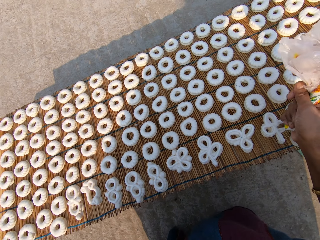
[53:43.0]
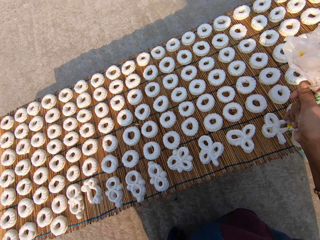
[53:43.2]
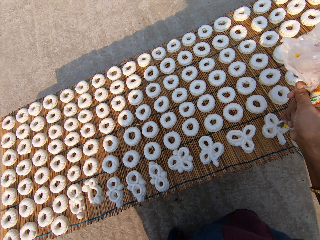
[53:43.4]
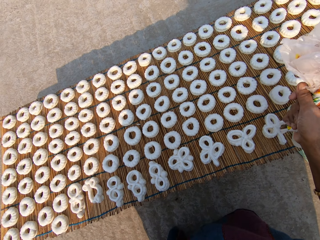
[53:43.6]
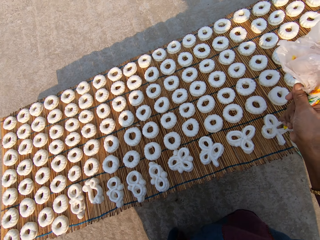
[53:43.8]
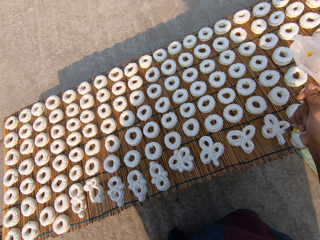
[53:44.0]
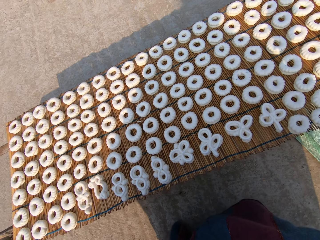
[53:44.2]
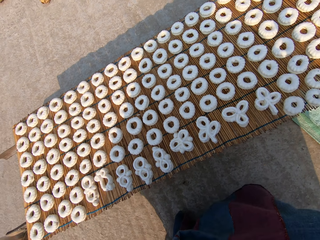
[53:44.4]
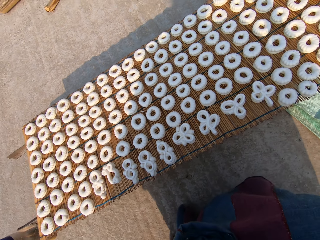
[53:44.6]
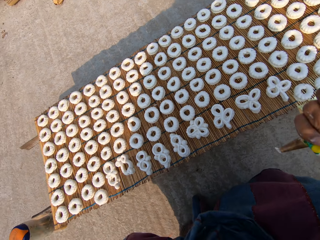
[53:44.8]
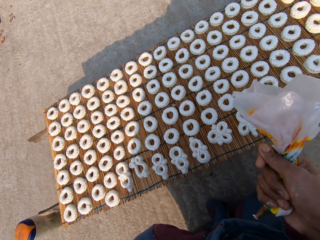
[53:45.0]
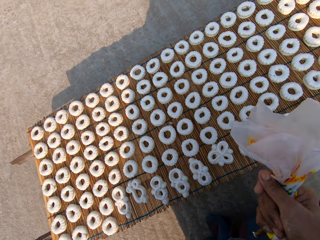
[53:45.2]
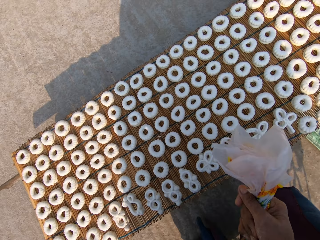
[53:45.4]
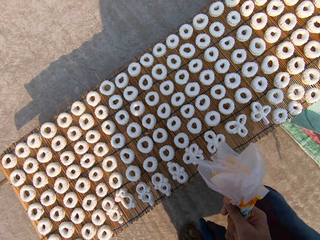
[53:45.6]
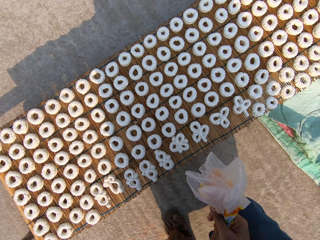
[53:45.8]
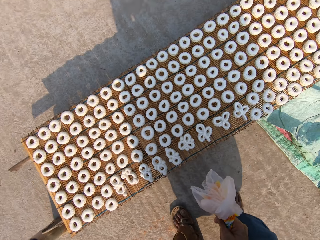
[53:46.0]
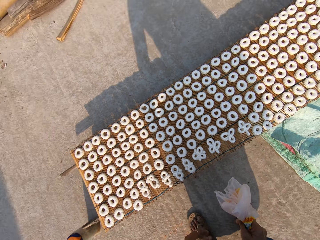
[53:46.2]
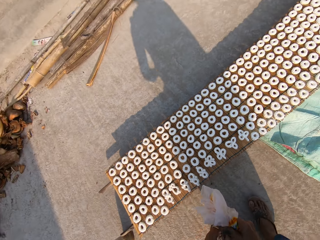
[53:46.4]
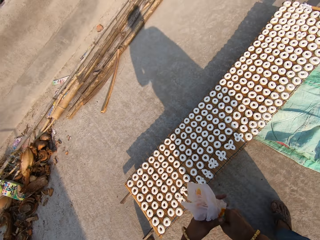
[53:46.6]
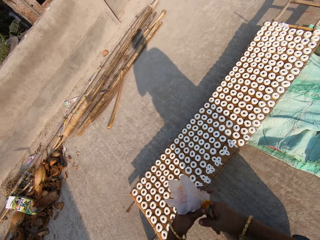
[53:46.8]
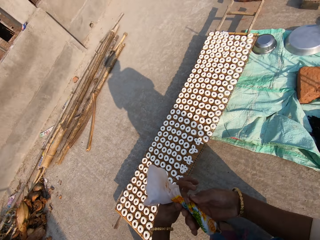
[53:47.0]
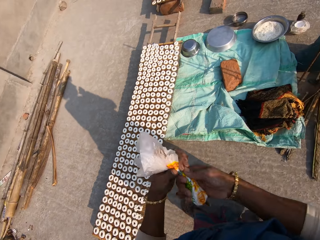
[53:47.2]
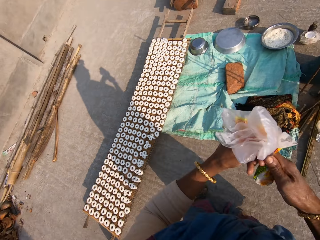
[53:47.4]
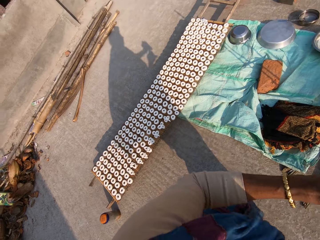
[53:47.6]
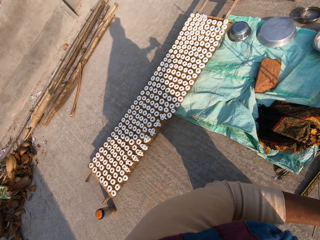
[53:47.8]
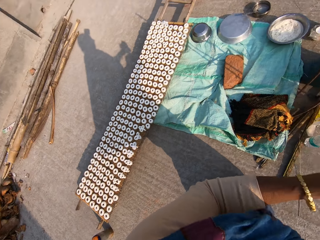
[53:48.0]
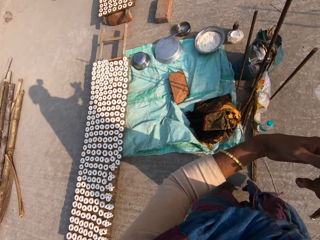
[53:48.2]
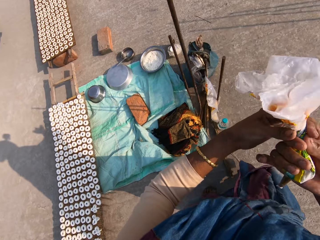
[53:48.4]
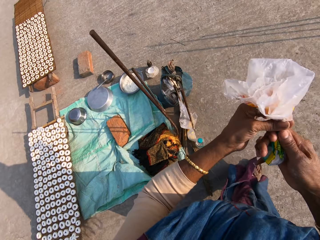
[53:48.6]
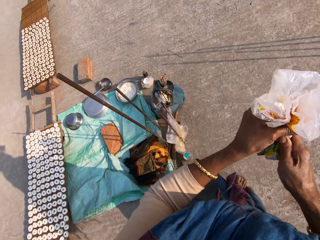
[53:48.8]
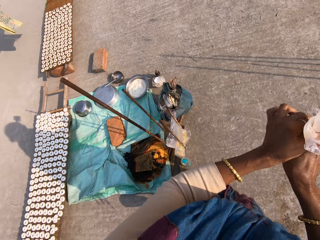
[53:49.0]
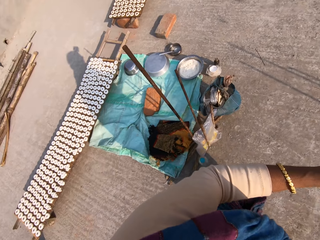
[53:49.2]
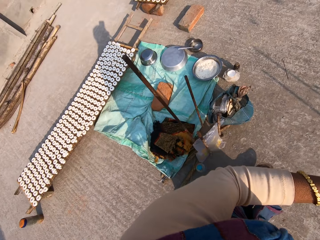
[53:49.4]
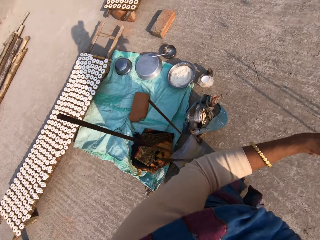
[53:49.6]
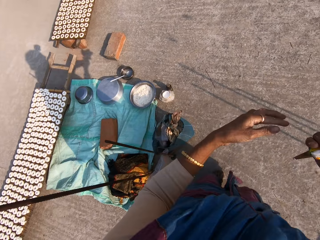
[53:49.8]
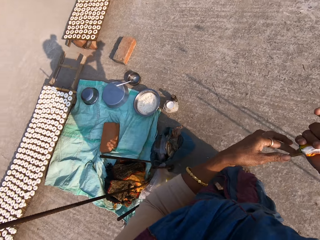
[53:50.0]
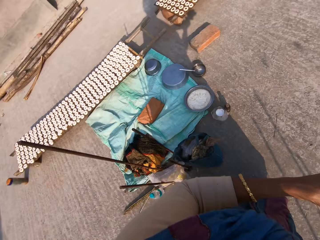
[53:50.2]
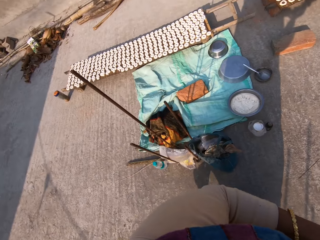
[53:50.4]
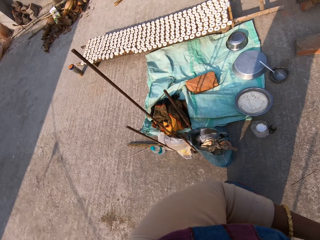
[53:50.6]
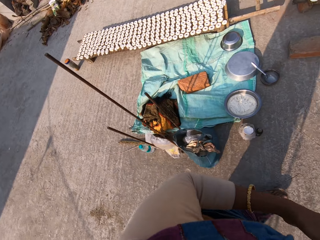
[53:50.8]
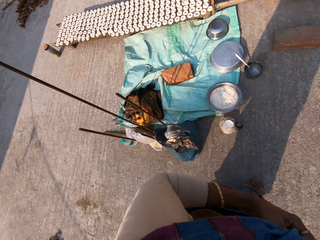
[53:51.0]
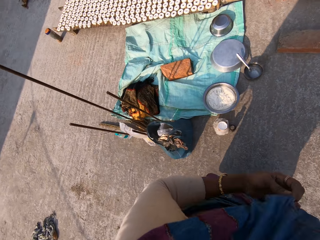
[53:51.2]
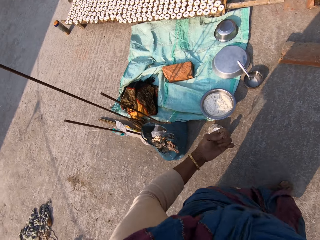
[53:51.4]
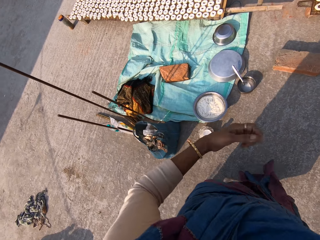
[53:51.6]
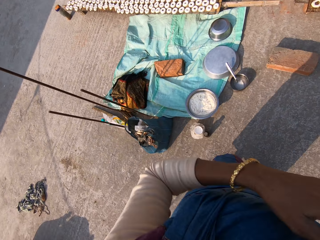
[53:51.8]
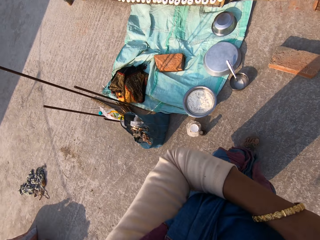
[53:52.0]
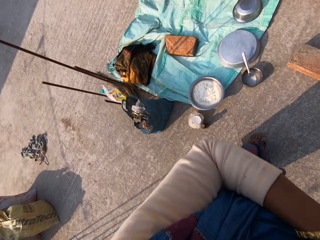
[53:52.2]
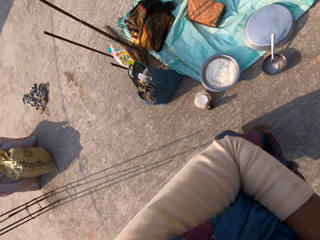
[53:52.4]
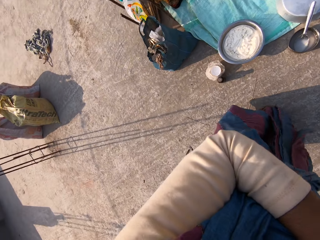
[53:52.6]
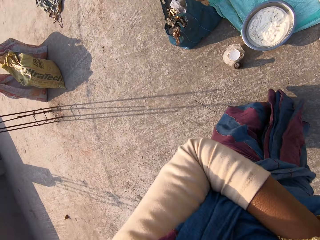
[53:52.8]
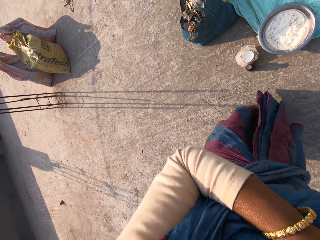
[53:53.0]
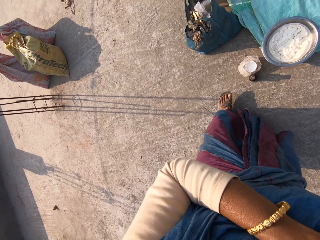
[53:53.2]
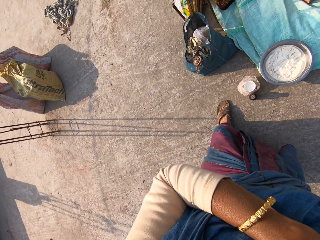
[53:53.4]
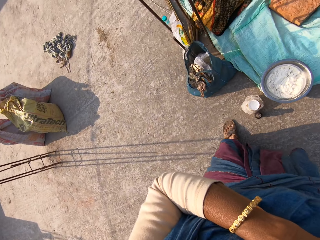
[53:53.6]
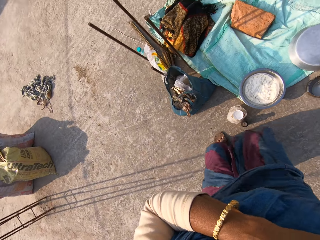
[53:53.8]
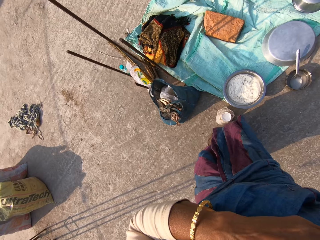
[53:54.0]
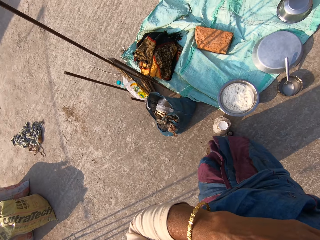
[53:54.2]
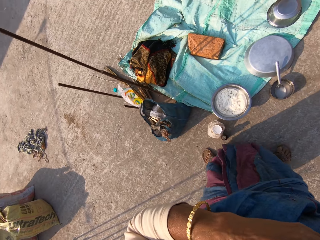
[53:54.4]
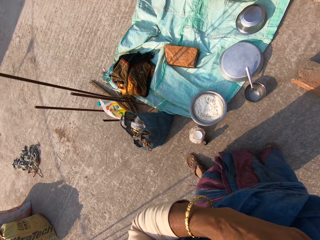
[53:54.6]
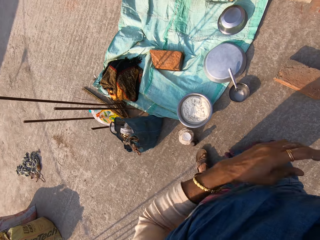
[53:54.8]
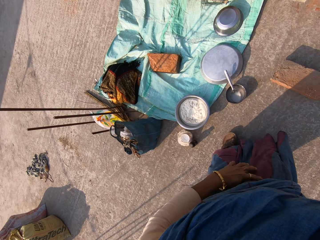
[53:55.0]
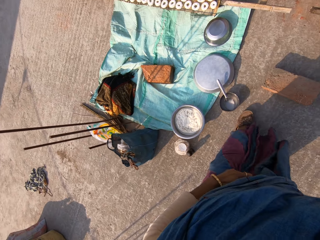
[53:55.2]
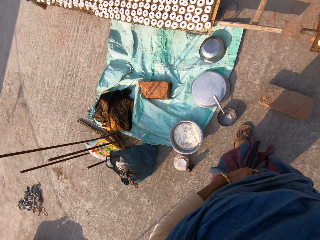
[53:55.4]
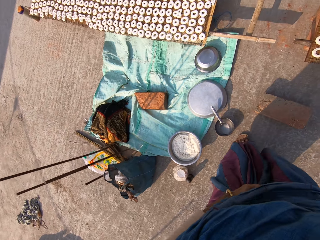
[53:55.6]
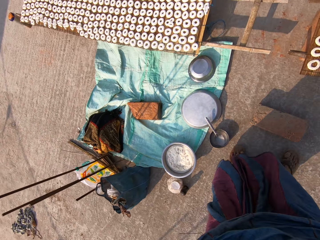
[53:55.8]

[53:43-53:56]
The camera wearer holds paper with both hands. They press the piping bag with both hands. They walk away from the mat of dough. They twist the paper. They hold a cloth.

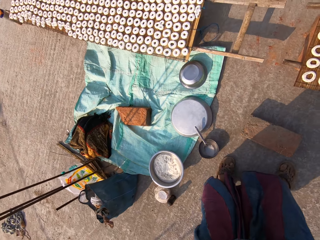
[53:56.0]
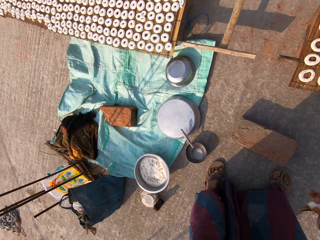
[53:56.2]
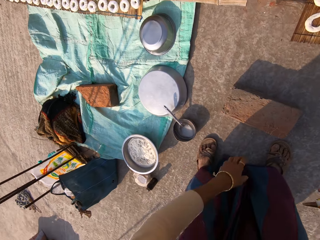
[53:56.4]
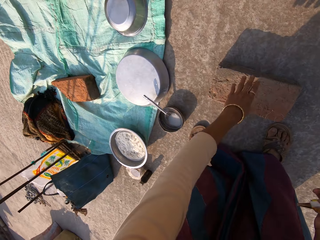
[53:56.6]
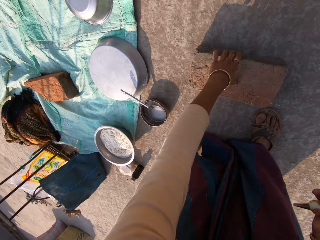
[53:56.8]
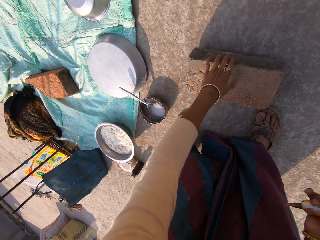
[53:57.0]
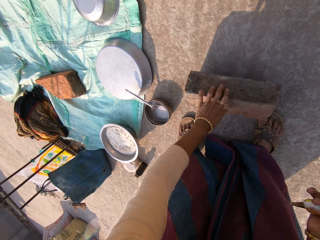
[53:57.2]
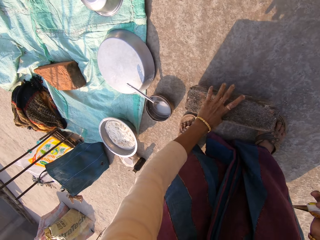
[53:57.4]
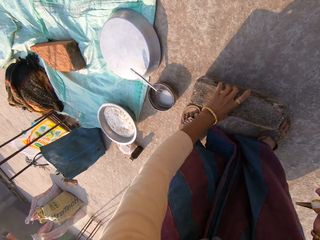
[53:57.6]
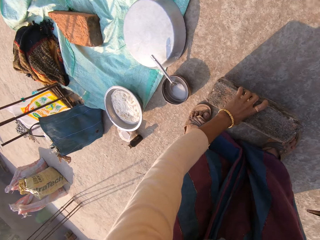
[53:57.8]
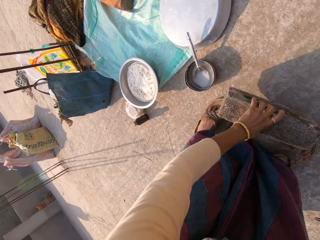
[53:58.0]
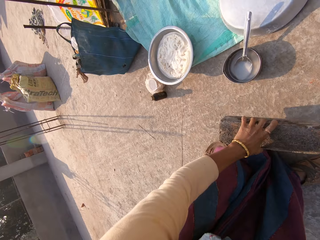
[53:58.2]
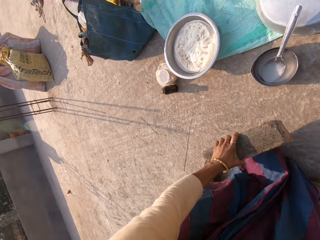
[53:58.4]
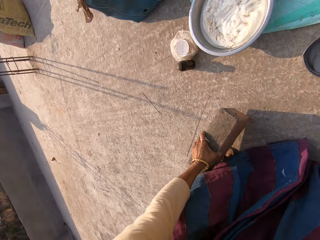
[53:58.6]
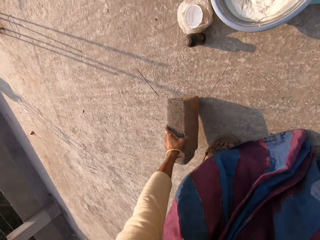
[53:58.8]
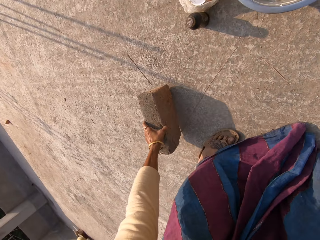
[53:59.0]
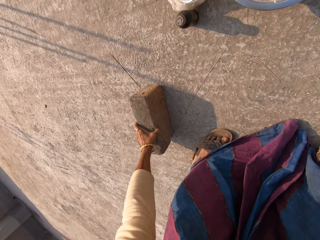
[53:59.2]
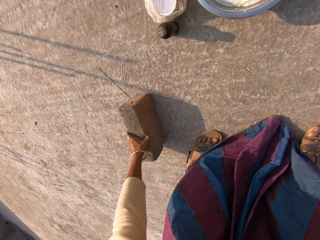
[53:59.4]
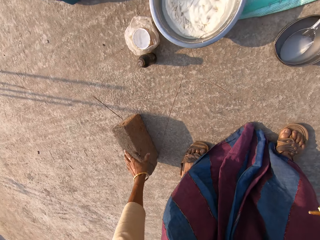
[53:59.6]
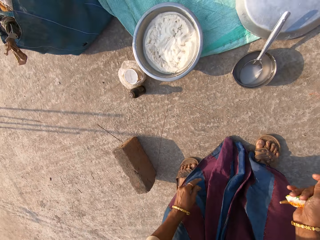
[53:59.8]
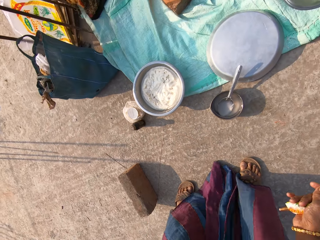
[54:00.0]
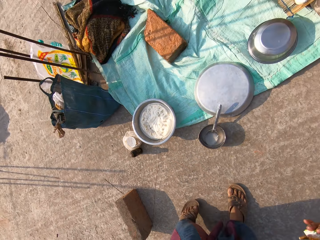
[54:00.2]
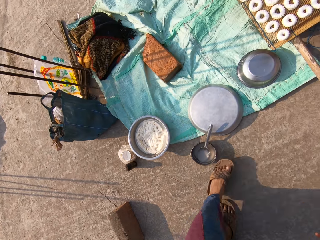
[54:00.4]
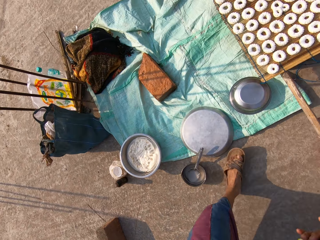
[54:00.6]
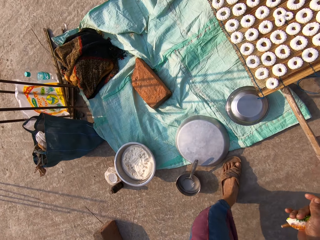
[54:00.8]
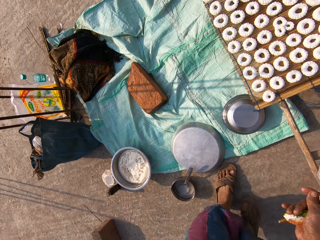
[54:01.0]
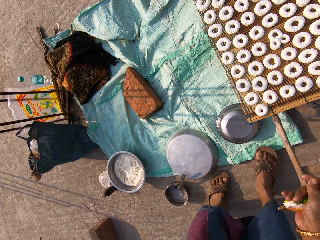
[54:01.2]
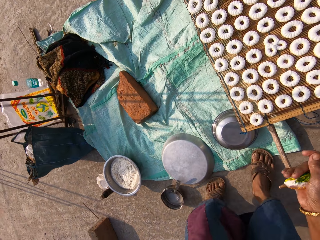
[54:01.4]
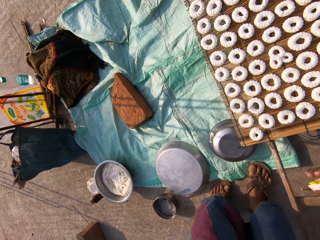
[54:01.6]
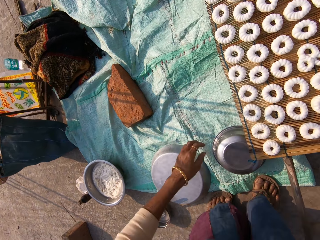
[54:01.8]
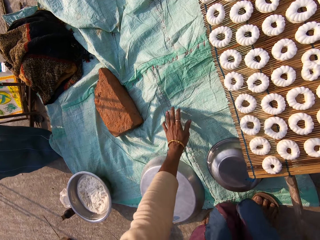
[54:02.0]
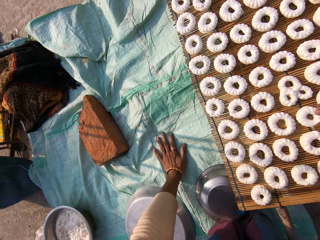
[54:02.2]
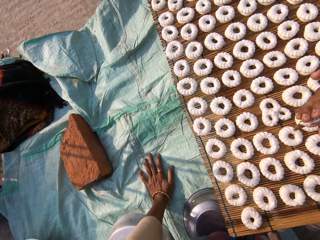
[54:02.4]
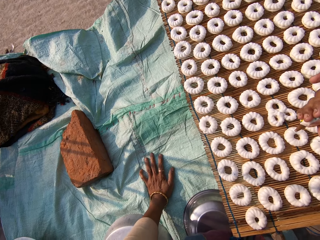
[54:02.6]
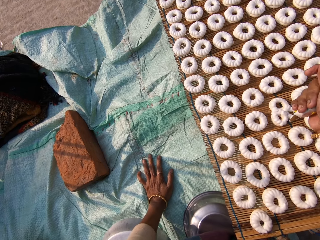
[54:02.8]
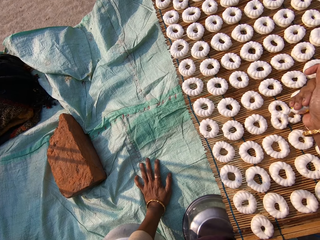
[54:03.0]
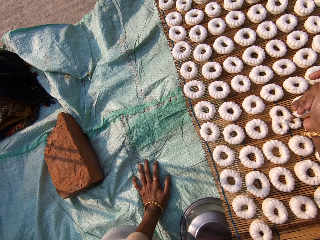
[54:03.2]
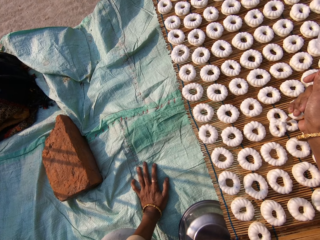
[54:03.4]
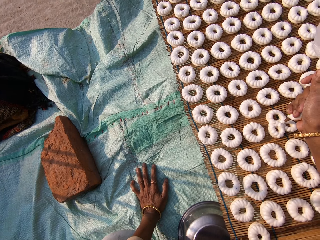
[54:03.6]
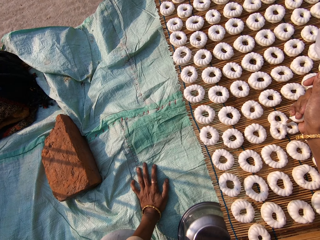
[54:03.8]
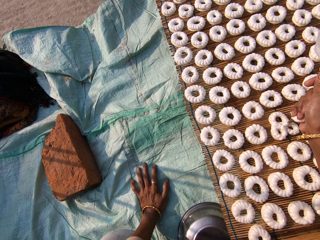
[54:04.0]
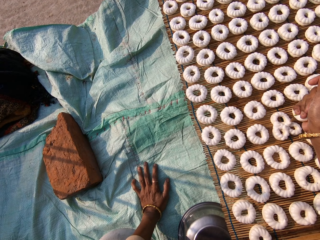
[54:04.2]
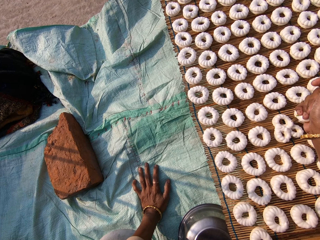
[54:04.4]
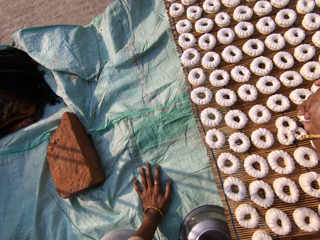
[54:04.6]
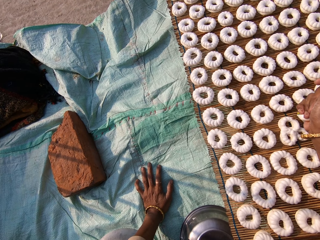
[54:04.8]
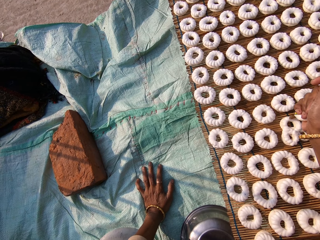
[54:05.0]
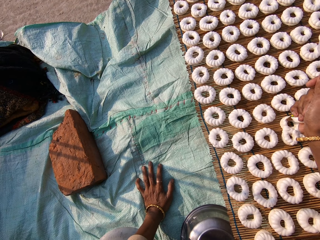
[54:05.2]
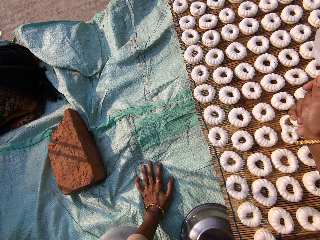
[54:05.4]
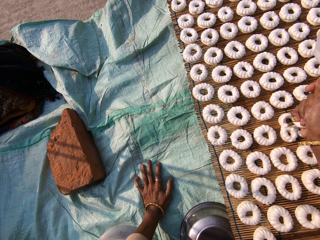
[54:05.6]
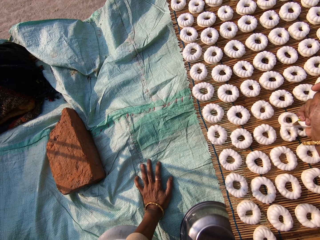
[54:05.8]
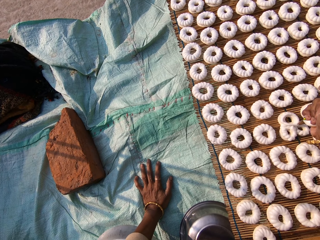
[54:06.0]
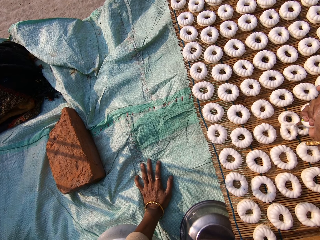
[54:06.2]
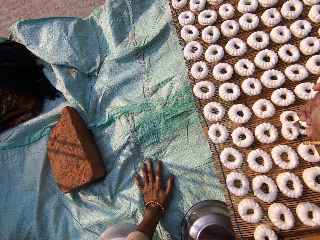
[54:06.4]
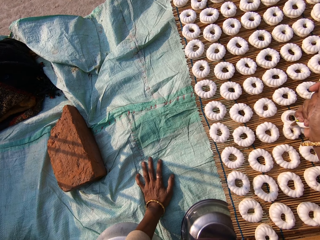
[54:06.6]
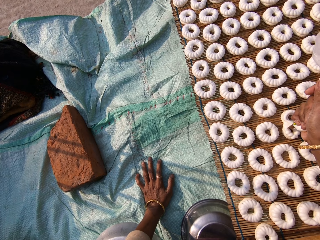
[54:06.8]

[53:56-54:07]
The camera wearer picks a block. She moves a brick on the ground with her left hand. She drops the block. She holds a cloth and moves next to the mat. She rests her left hand on the floor. She puts cream on the doughs on the mat with a piping bag in her right hand.
